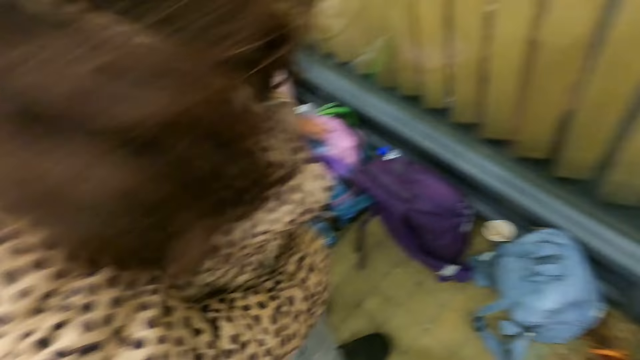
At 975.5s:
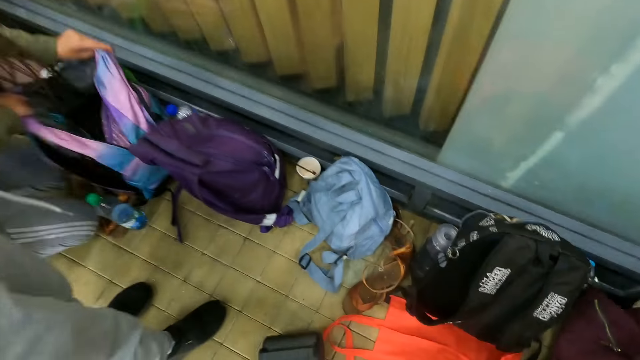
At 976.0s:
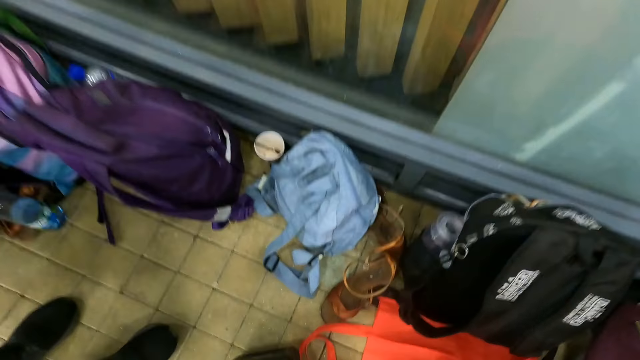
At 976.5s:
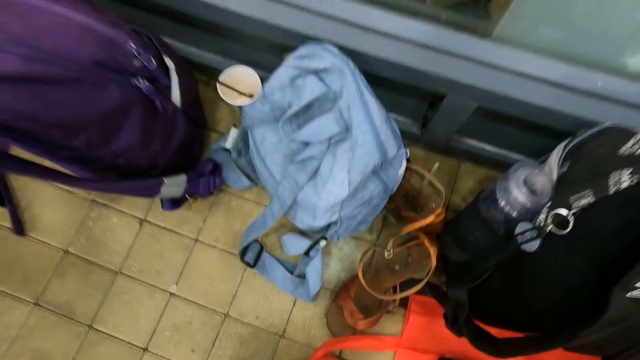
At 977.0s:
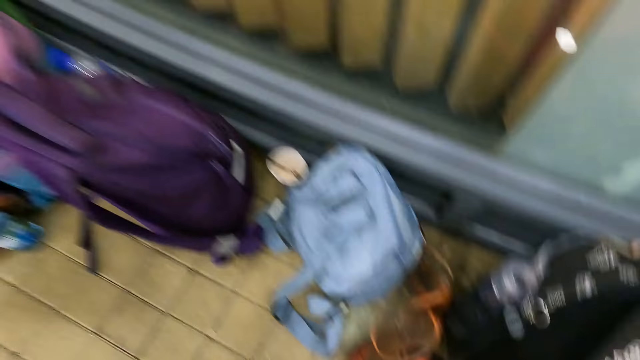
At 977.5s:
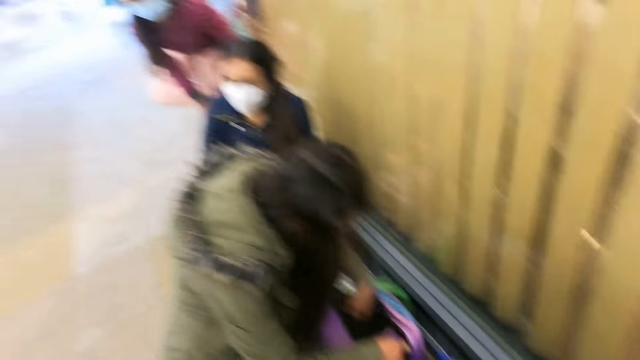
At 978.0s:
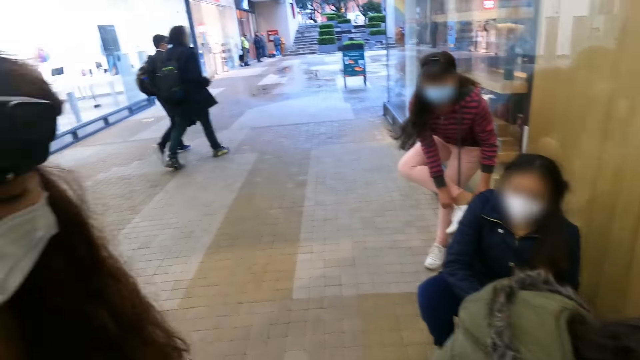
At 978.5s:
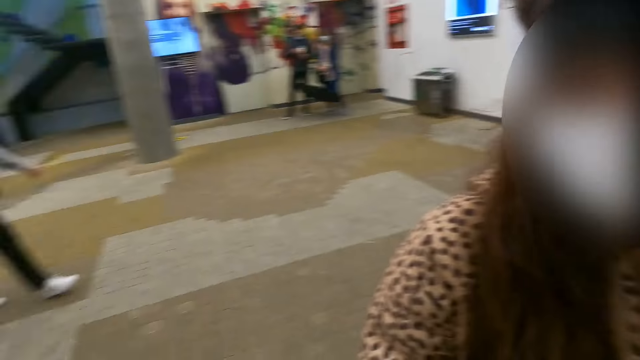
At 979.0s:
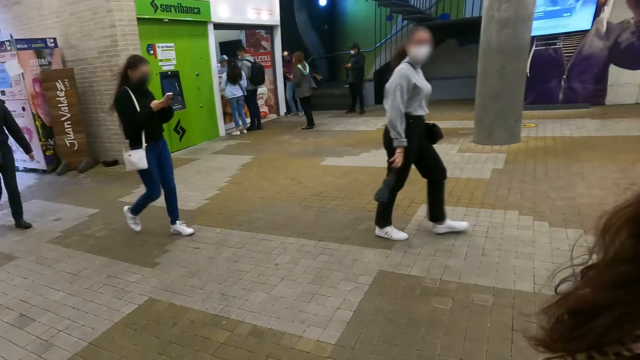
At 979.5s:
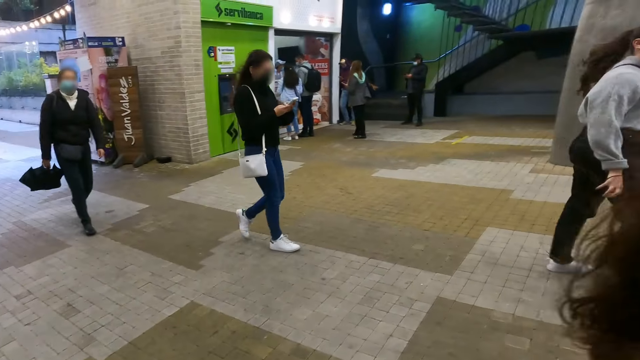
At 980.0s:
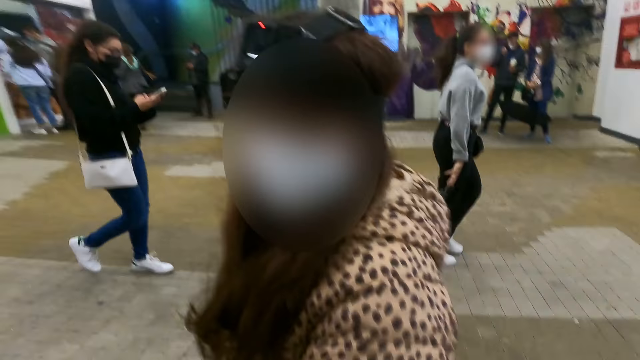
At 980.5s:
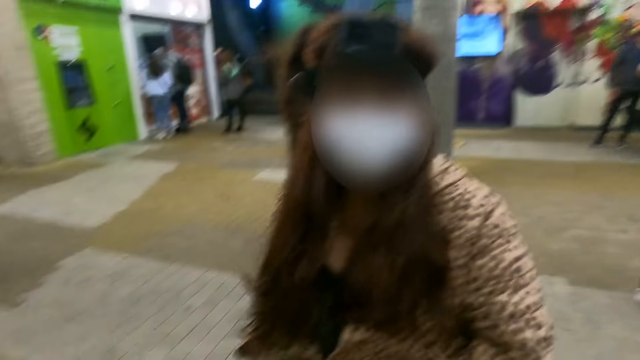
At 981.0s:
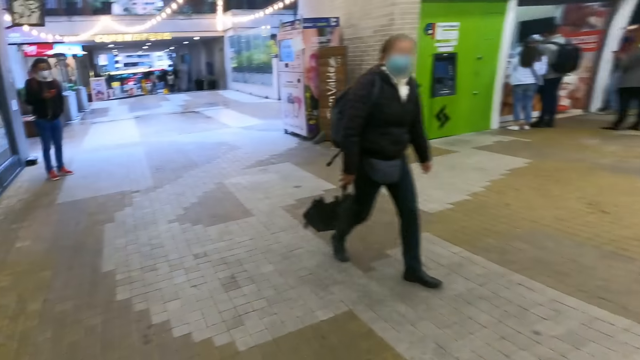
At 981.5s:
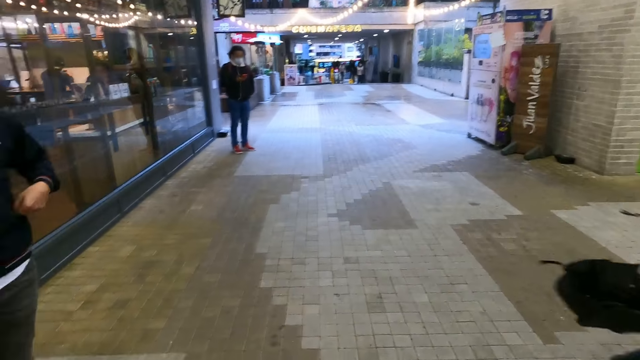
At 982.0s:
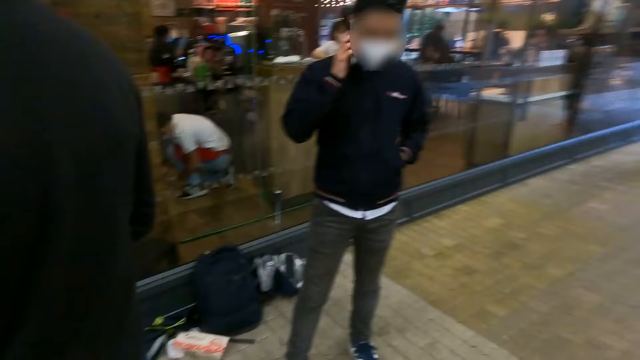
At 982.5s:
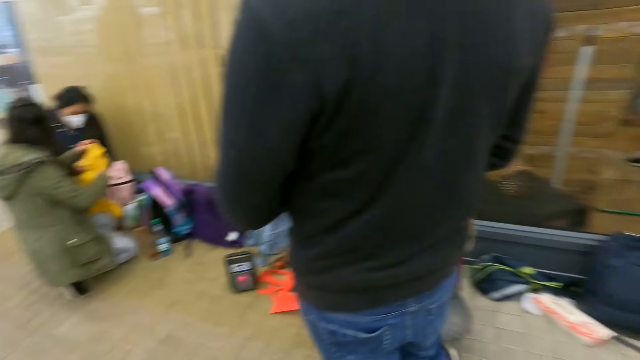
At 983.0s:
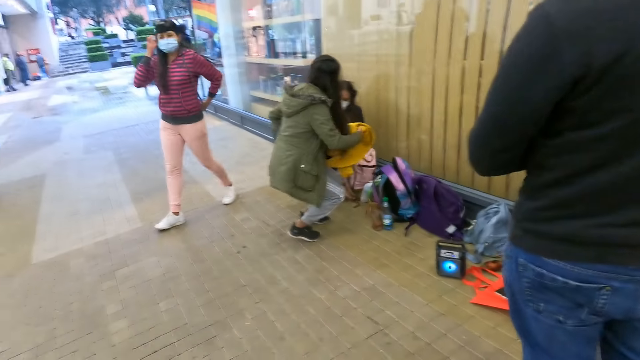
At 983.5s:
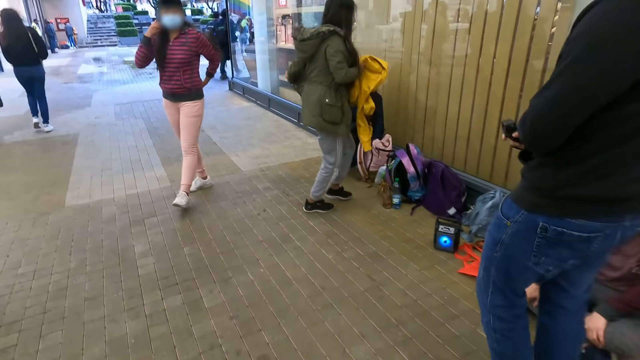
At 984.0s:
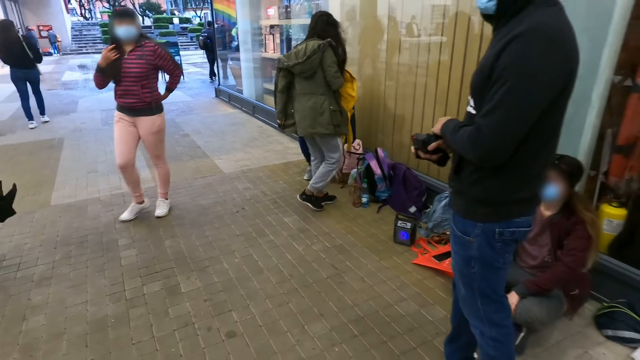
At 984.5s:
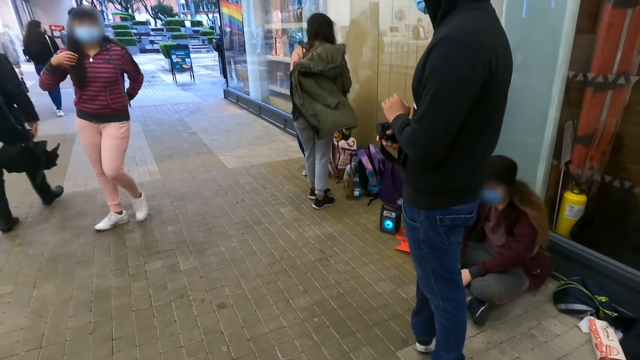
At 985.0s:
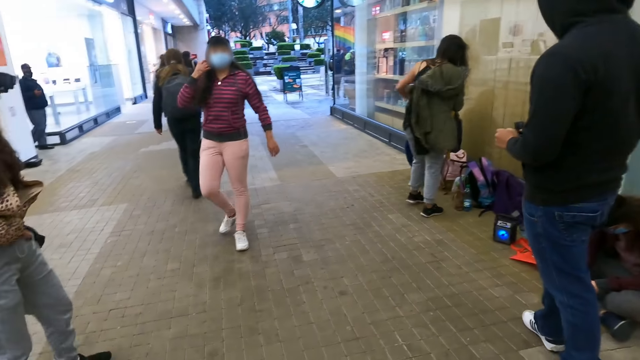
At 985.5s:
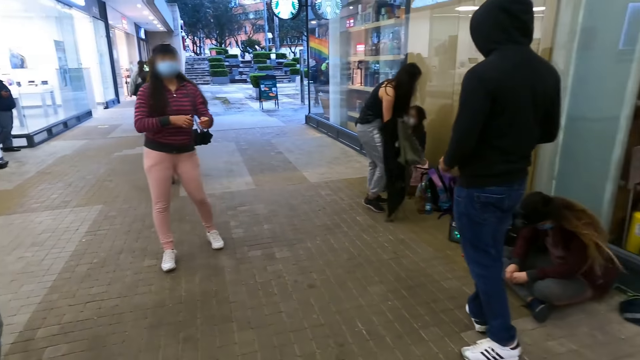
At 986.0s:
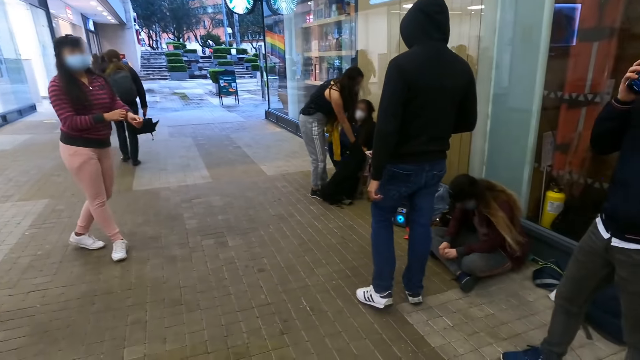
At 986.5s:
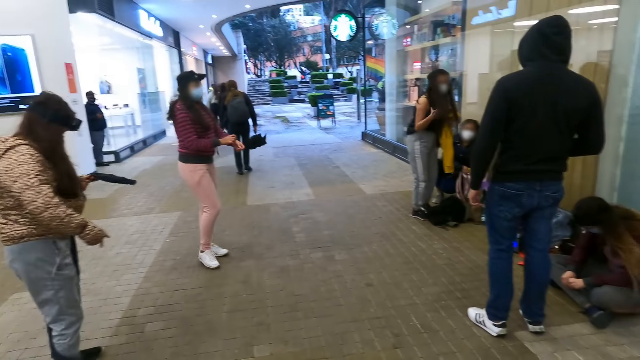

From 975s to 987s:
The camera wearer looks around.

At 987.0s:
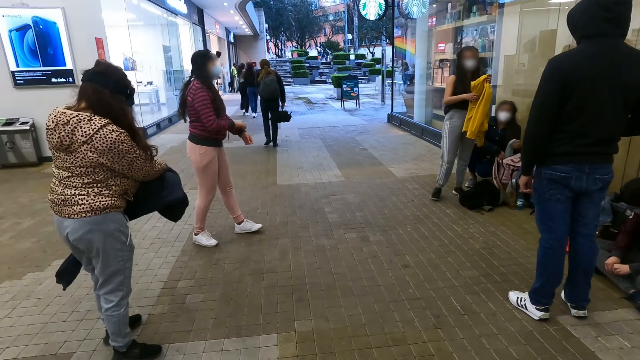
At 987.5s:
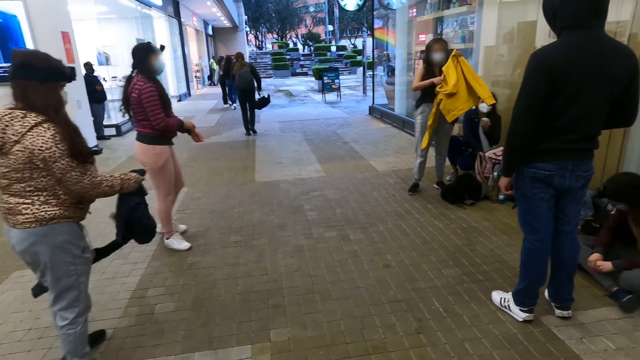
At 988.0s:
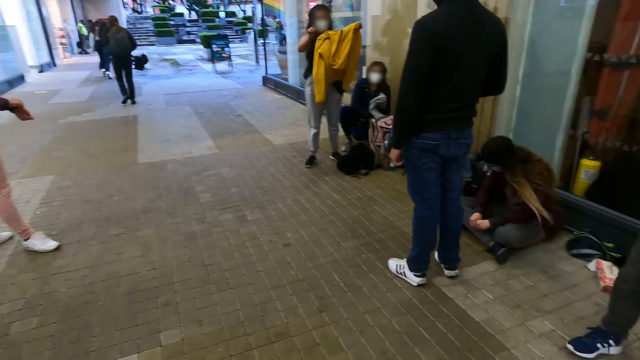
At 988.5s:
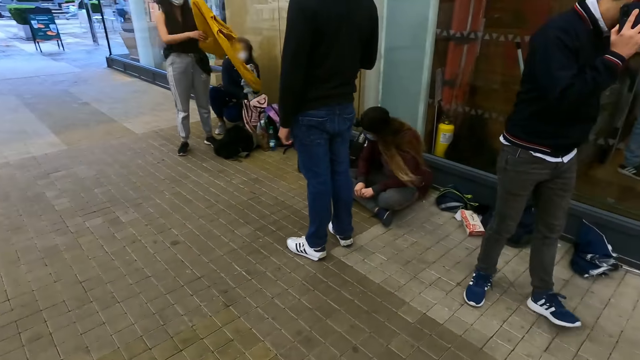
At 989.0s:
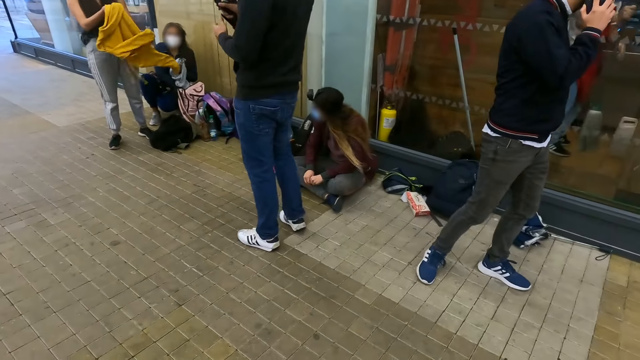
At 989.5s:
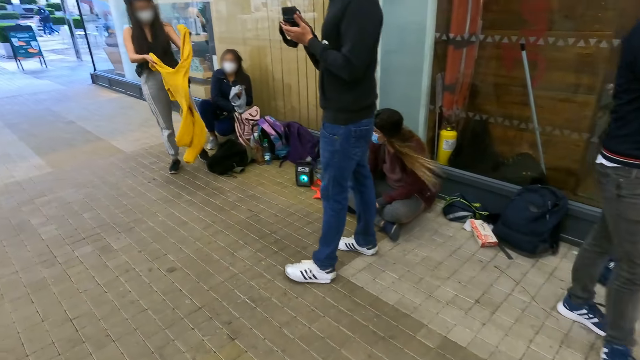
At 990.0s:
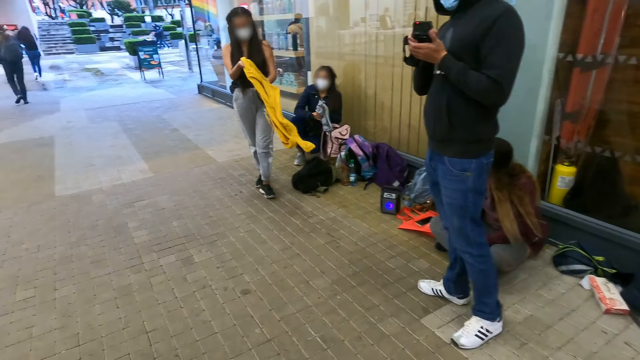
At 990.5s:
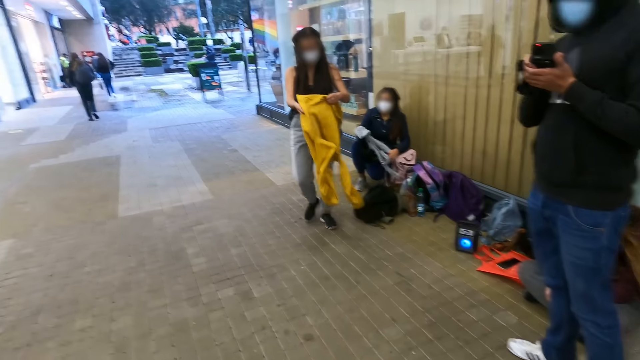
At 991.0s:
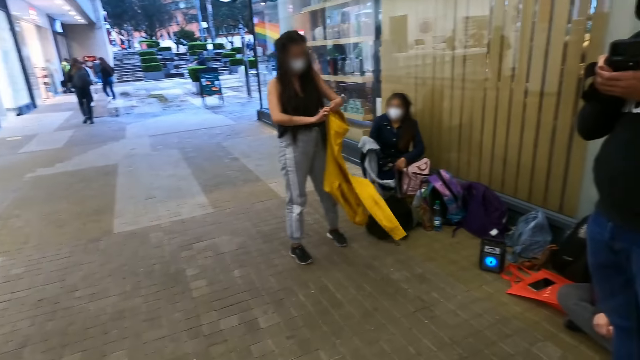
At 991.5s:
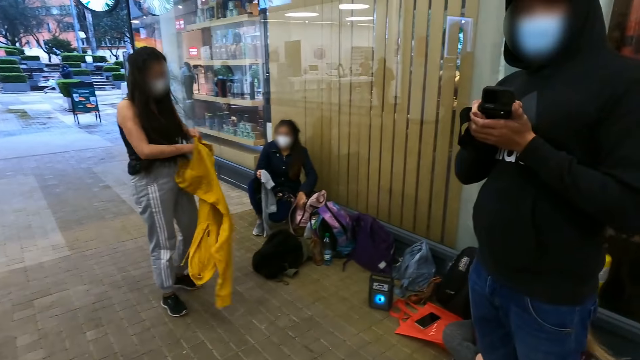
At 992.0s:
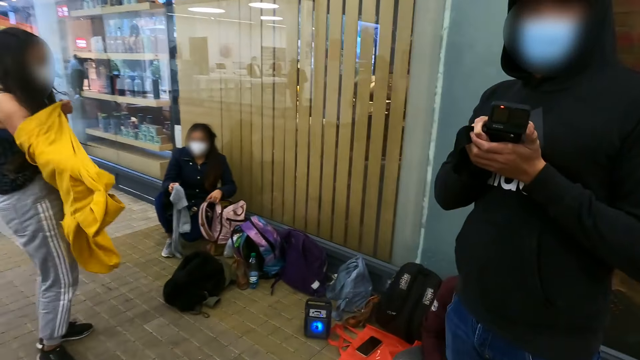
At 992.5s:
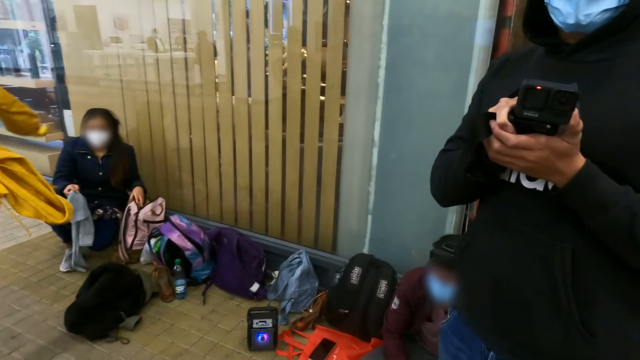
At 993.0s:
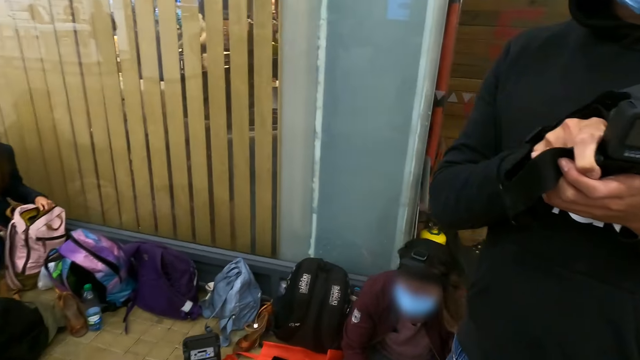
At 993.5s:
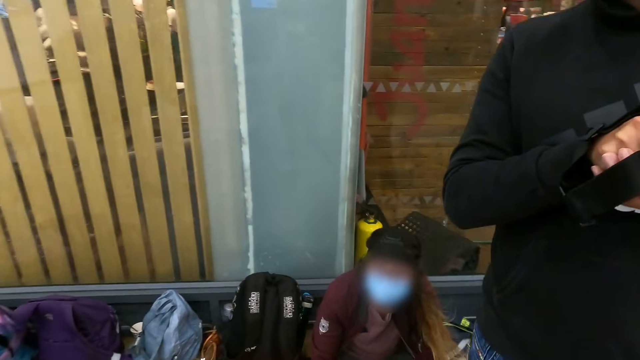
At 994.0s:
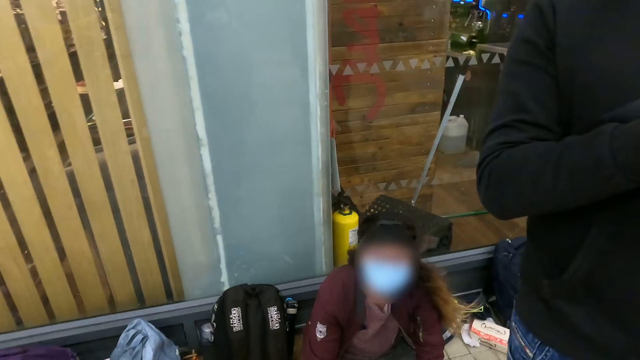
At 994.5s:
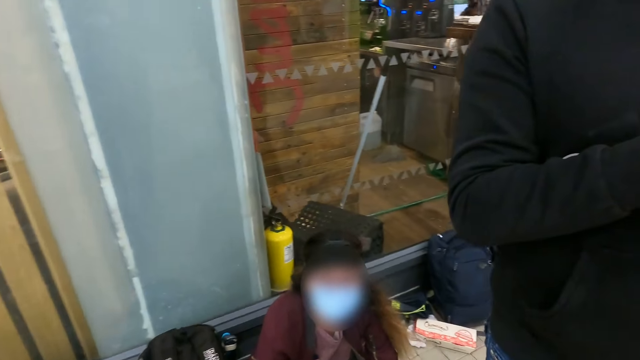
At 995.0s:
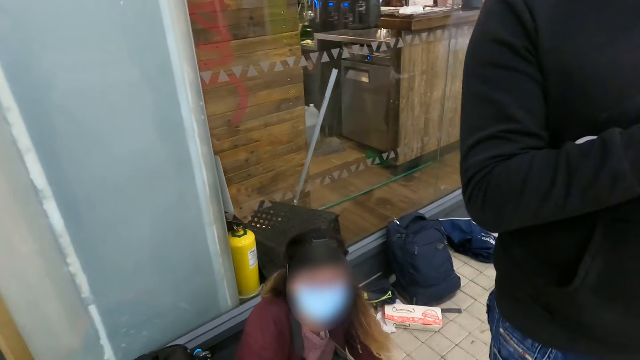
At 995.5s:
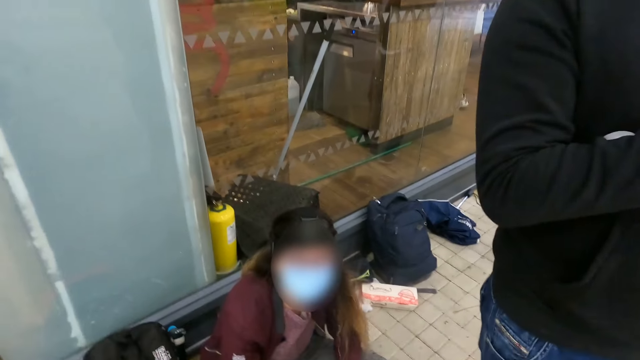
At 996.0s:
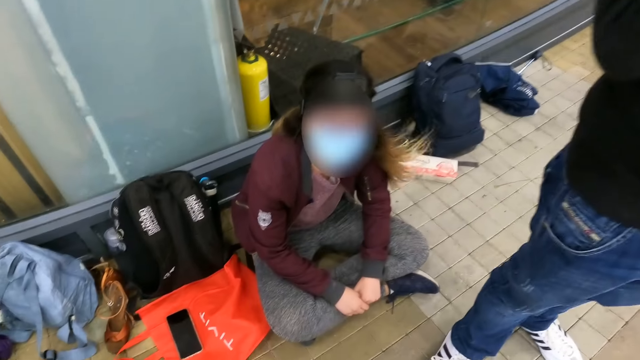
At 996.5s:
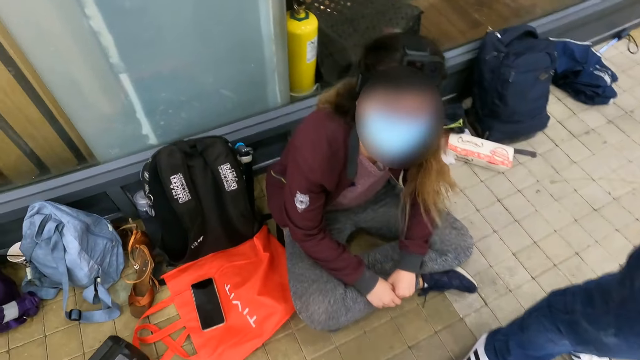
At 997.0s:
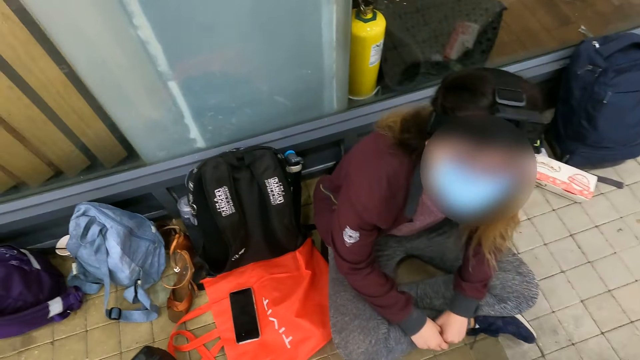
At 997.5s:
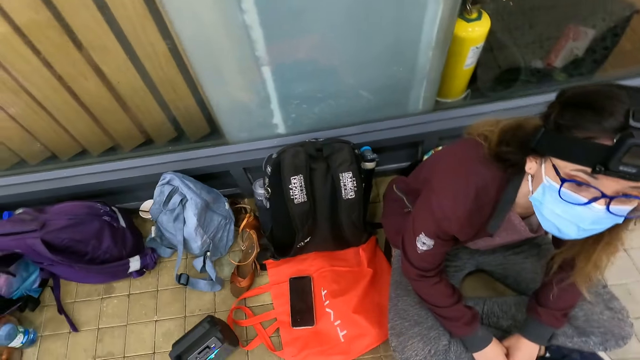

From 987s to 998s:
The camera wearer converses with a person.
